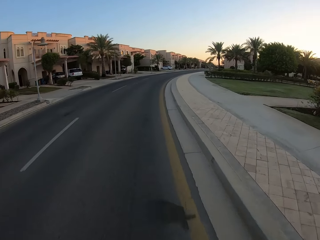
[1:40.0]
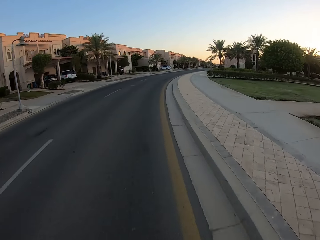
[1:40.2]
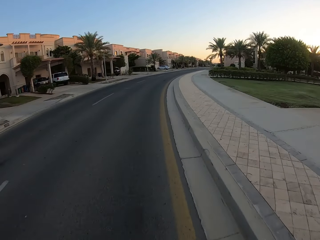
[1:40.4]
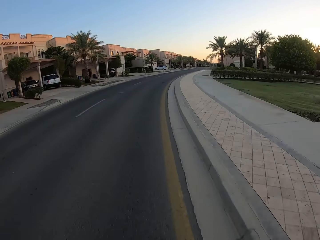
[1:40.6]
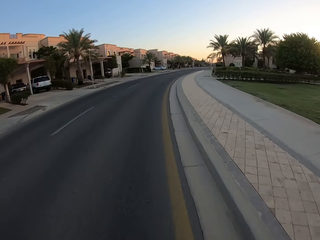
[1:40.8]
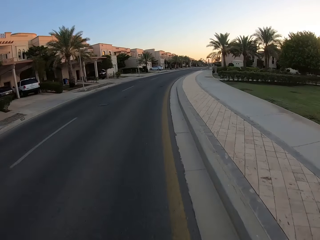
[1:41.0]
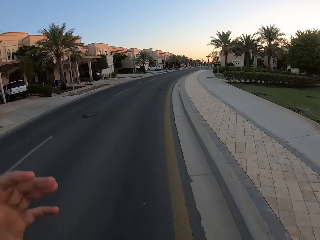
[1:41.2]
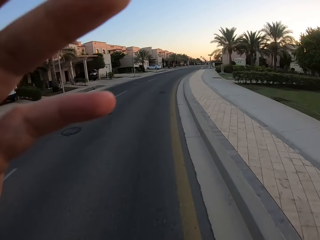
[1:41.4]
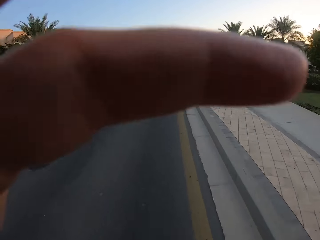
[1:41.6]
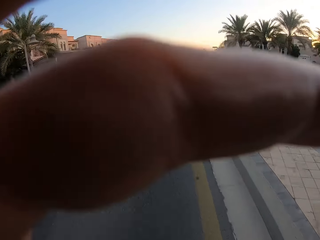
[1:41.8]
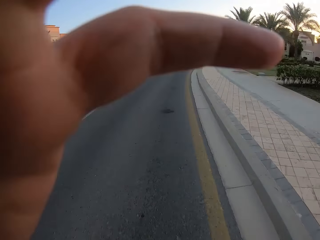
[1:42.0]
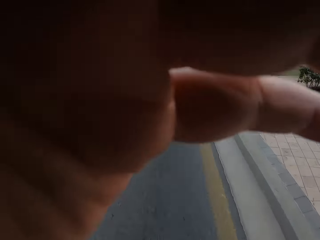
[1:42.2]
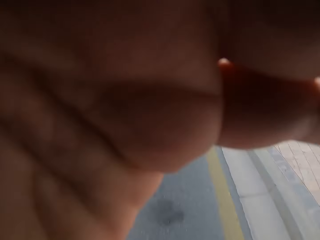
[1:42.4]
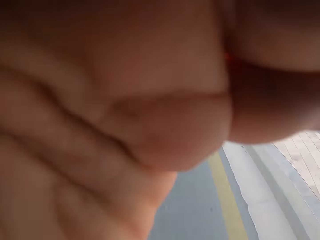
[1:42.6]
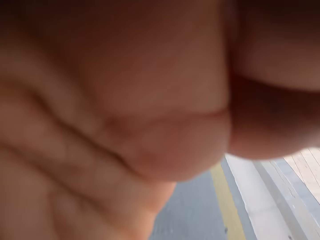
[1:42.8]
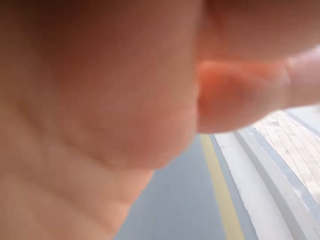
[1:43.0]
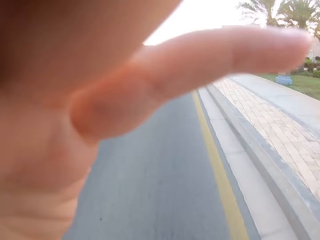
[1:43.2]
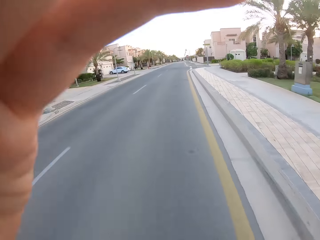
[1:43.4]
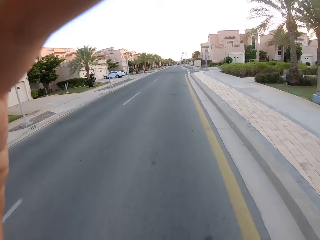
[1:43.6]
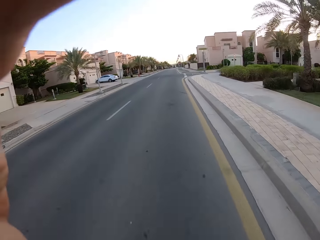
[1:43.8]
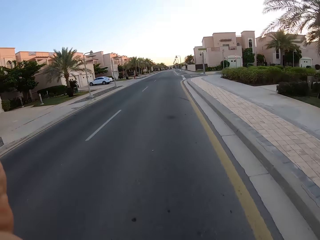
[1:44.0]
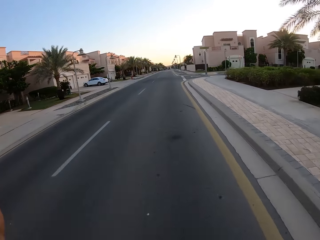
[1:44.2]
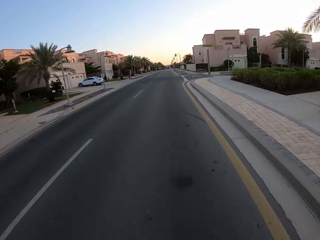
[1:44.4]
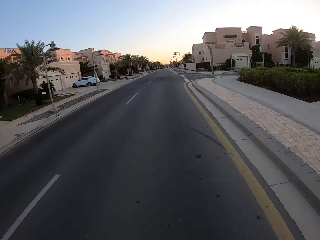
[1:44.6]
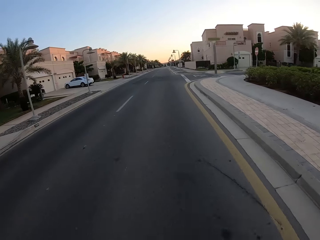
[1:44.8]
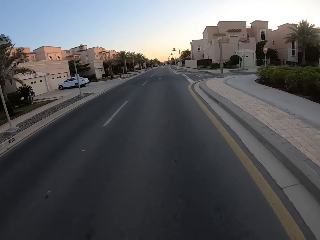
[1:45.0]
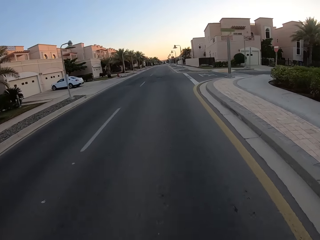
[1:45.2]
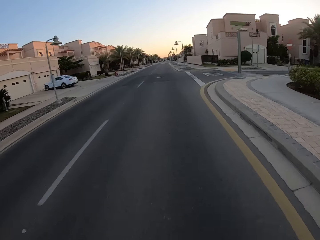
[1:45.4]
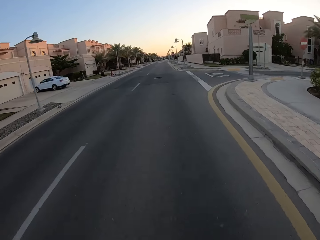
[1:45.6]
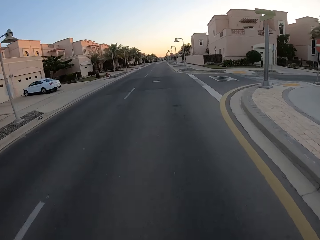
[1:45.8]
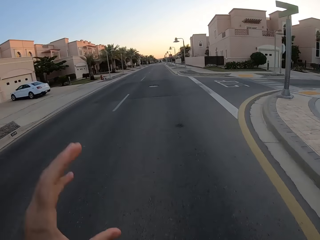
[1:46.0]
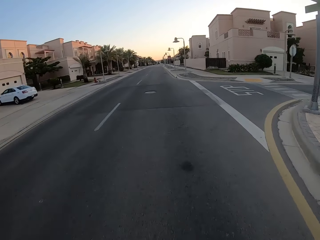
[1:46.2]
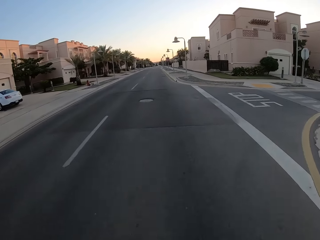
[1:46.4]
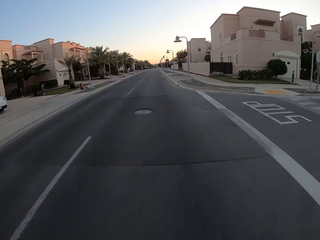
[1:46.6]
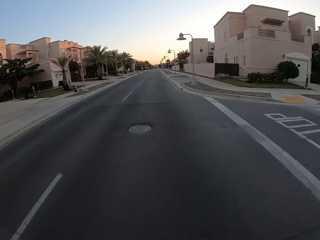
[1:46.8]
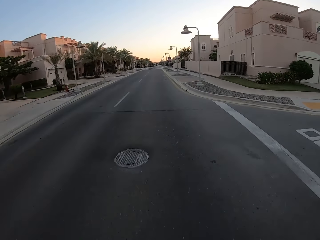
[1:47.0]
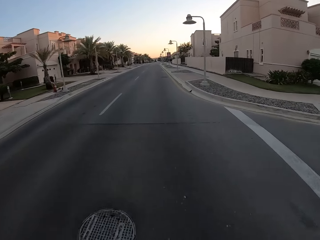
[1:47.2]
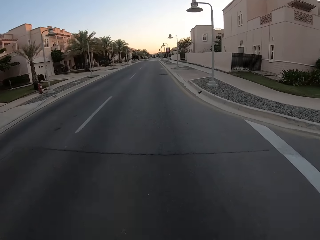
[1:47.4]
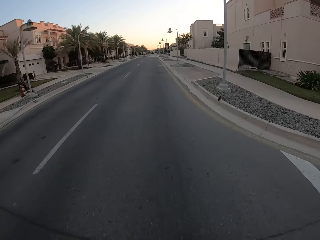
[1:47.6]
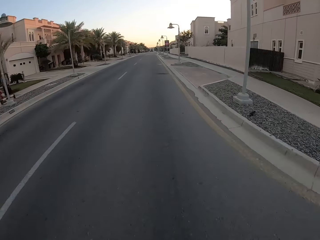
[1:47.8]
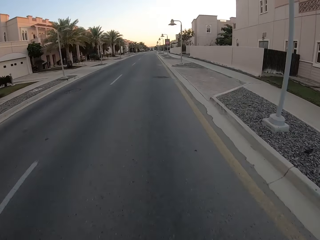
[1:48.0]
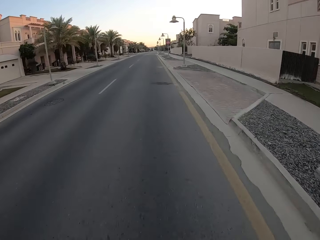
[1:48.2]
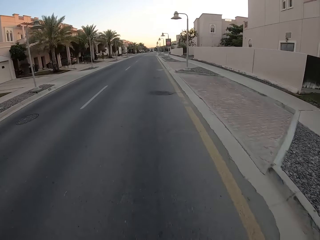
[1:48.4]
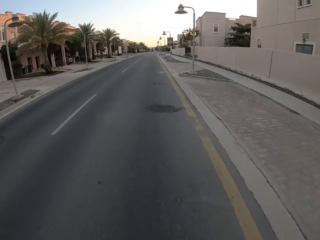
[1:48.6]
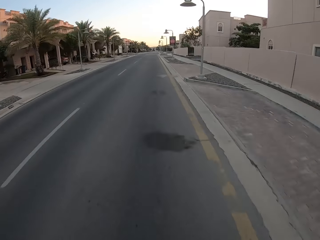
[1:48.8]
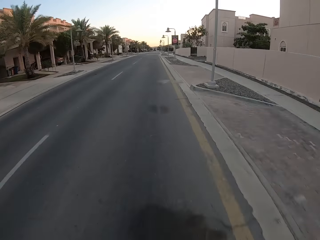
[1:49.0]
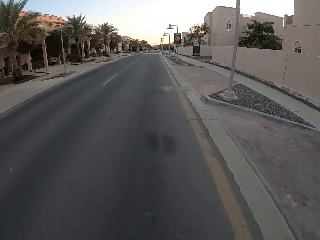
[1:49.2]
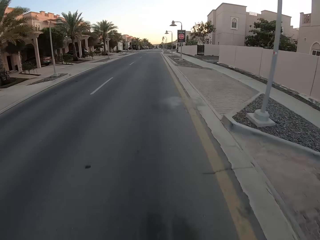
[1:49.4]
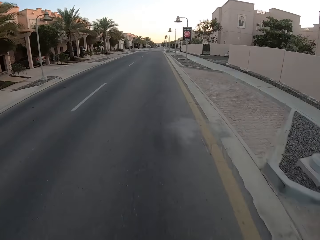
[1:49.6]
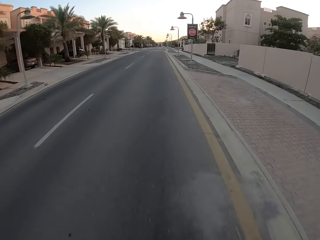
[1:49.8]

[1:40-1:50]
The camera wearer adjusts the camera. They hold something. They ride the bicycle on the road.

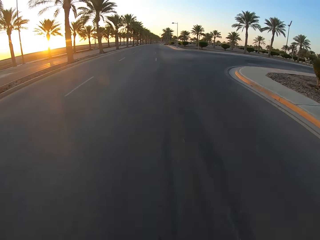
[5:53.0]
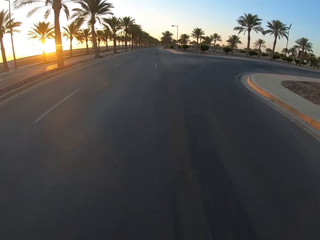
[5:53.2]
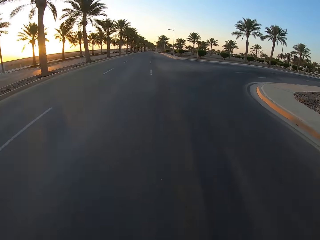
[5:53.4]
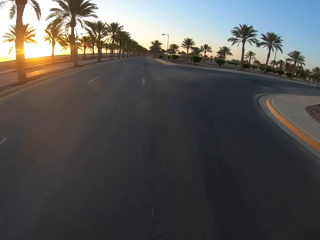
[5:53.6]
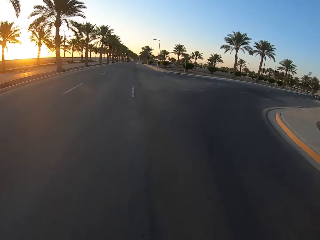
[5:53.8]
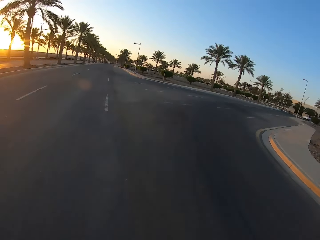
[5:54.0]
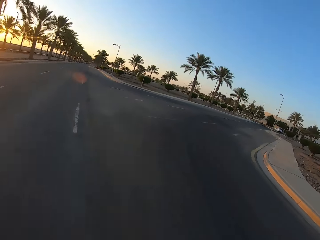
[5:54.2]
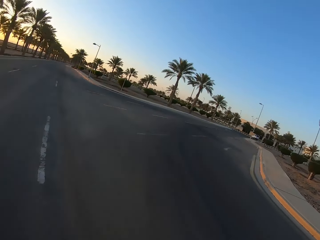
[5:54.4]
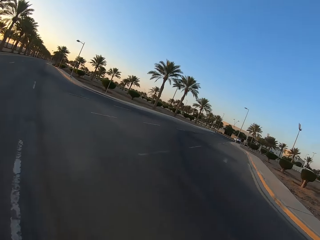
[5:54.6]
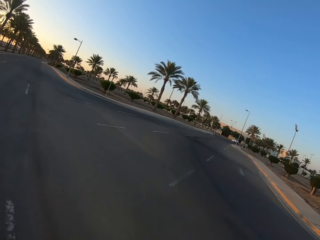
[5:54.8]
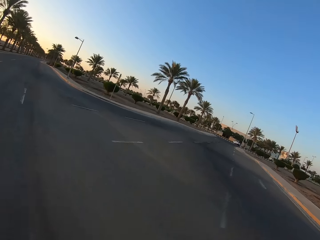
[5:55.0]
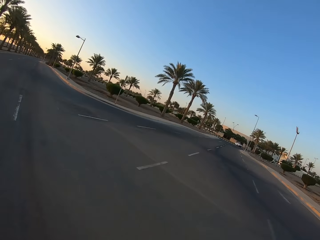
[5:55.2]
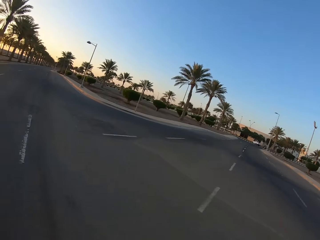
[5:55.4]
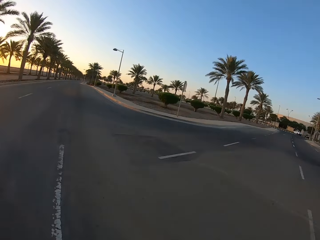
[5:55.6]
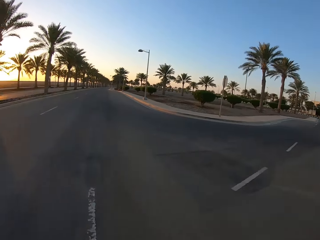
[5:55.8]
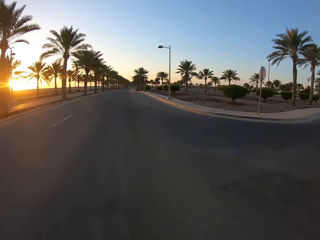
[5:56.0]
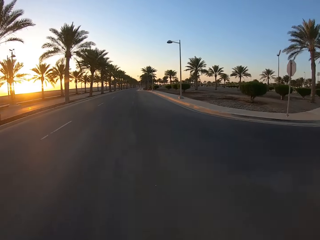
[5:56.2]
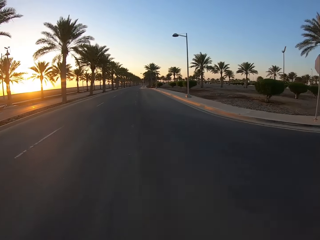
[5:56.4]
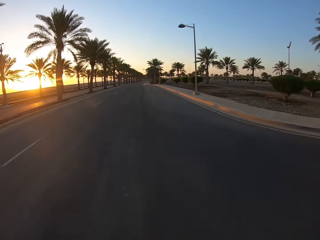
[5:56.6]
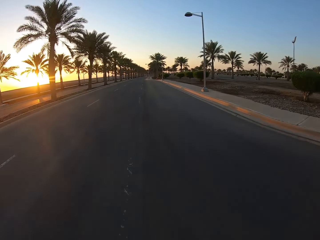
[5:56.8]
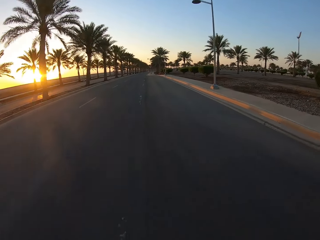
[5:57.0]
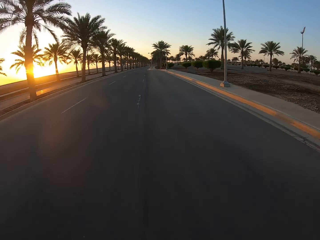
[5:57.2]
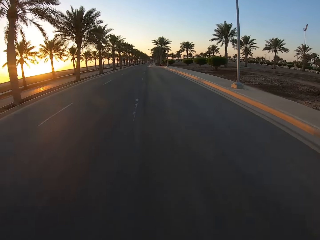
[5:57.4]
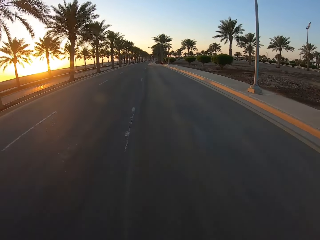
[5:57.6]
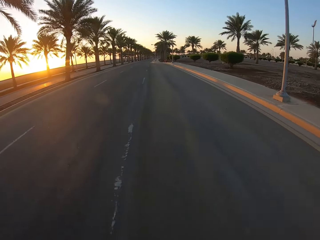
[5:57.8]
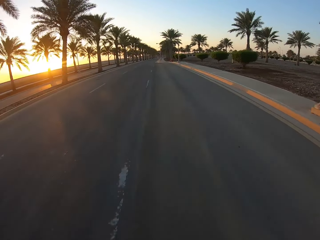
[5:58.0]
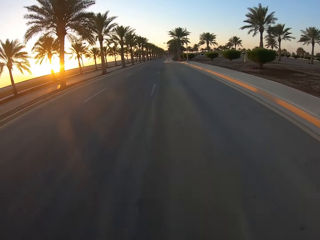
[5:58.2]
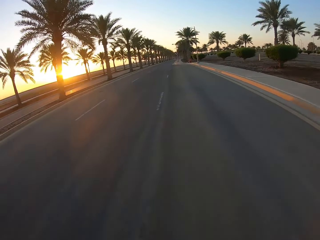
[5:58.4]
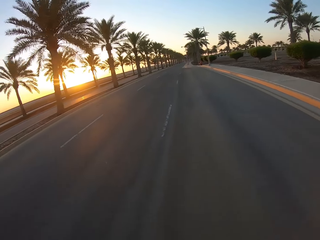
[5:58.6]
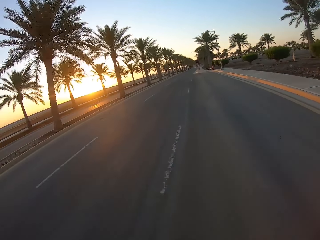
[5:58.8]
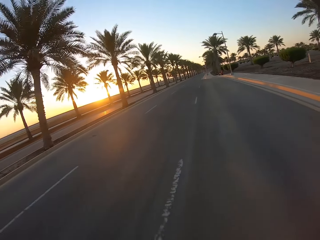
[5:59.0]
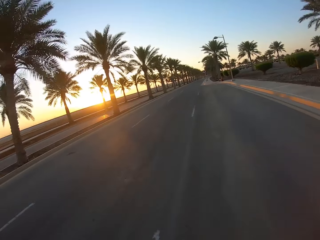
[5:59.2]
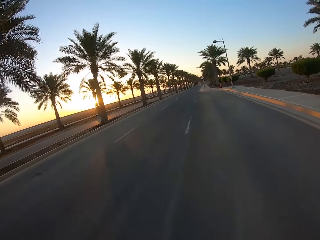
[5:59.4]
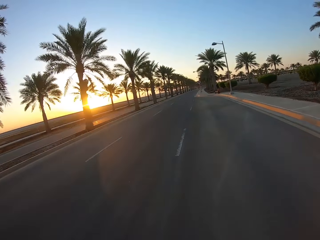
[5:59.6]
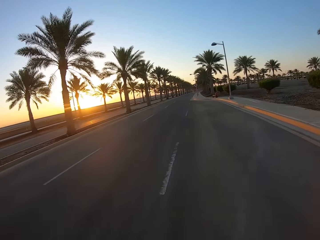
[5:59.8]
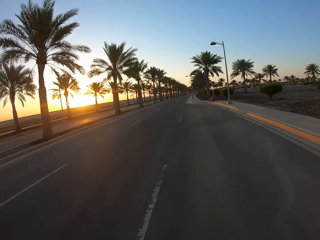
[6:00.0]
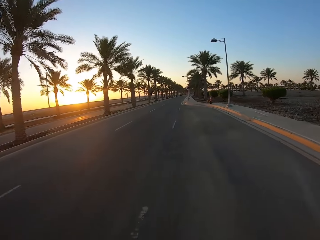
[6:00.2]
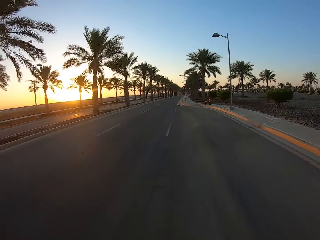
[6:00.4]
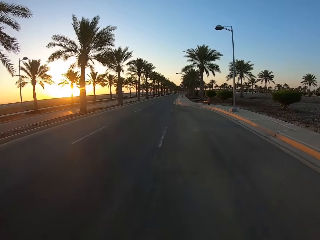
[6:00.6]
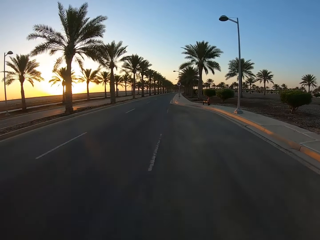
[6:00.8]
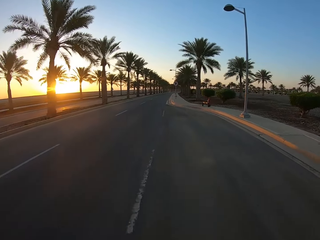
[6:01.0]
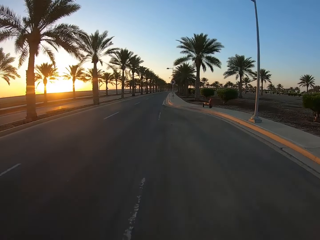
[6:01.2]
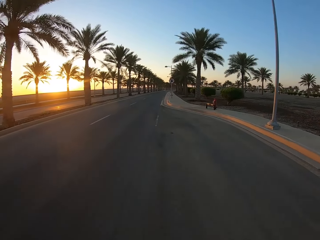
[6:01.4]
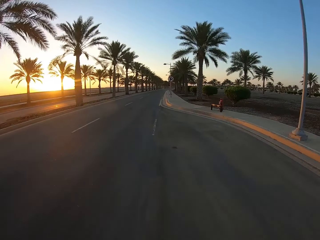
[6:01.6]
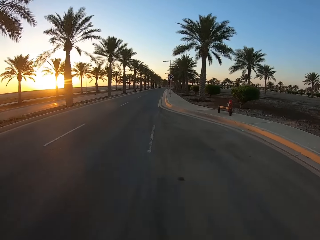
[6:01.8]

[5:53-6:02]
The camera wearer looks around the road. They ride the bicycle on the road.

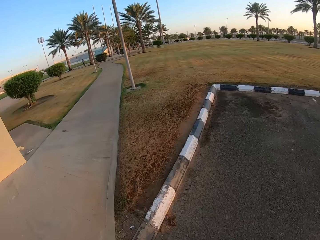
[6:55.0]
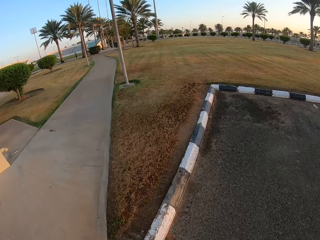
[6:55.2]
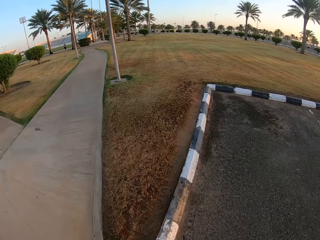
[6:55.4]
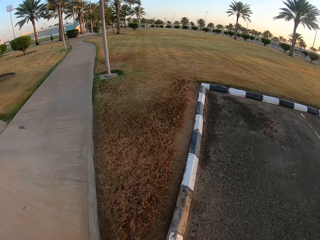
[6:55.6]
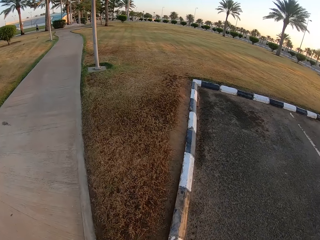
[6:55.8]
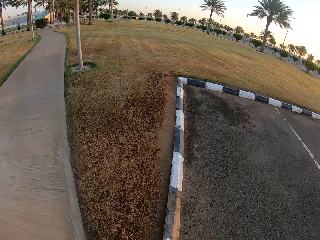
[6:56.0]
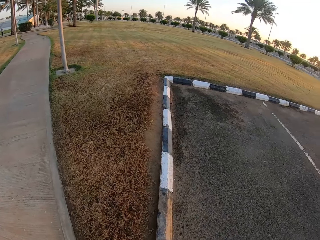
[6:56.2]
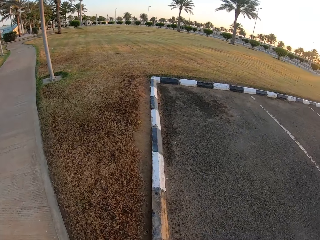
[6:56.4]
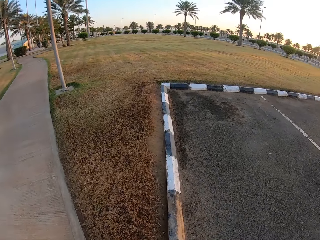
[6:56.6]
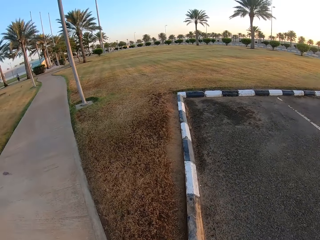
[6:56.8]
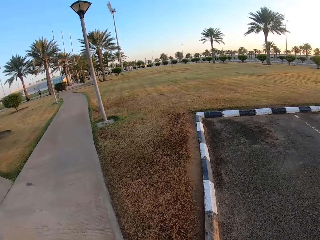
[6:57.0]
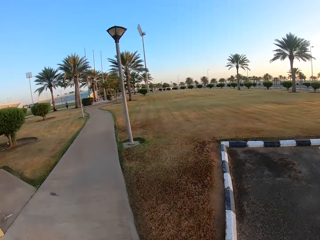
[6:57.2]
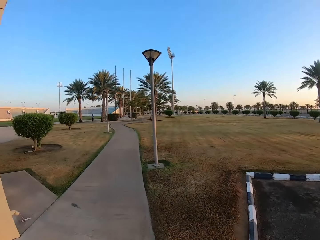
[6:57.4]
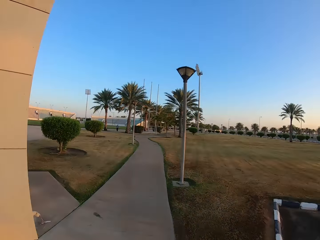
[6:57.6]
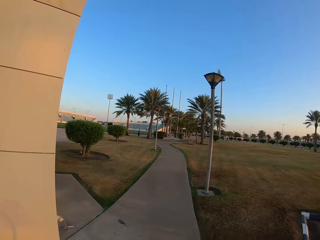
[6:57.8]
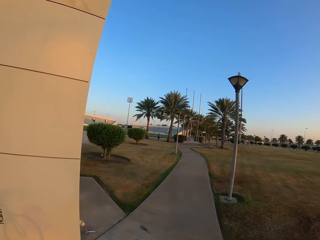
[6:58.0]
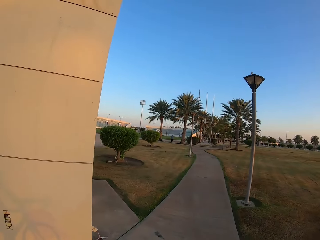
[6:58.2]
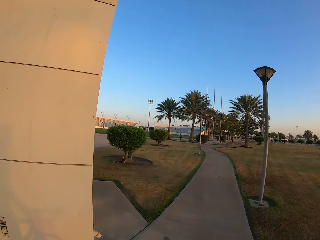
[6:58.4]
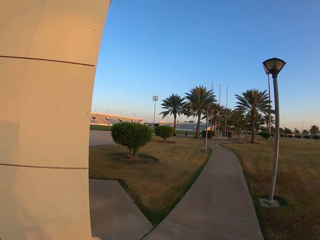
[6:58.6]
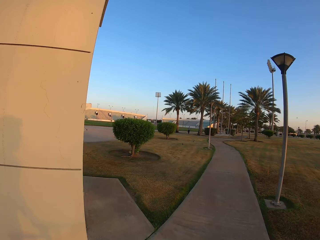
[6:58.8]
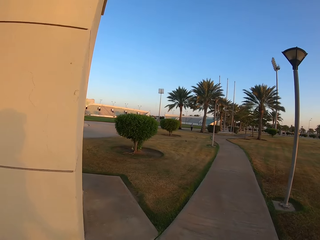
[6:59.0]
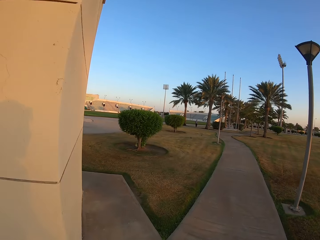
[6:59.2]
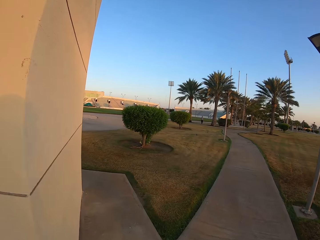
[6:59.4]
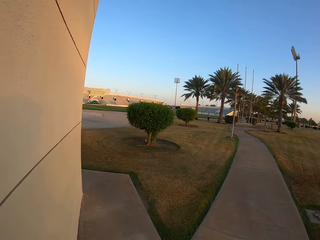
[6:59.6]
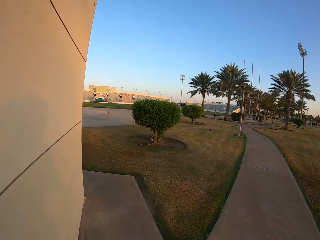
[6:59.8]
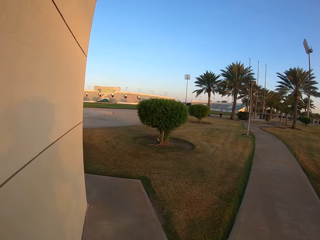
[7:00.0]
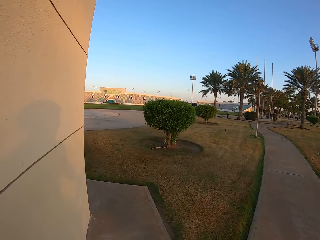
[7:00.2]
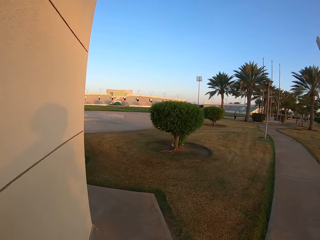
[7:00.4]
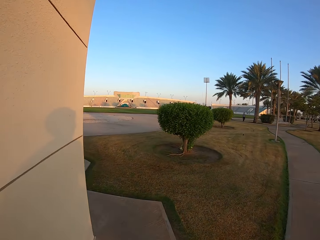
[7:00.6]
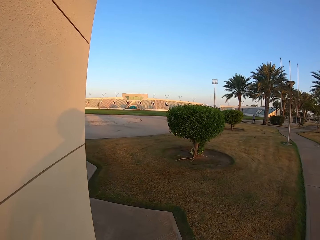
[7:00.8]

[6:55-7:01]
The camera wearer slows down the bicycle. They dismount from the bike.
